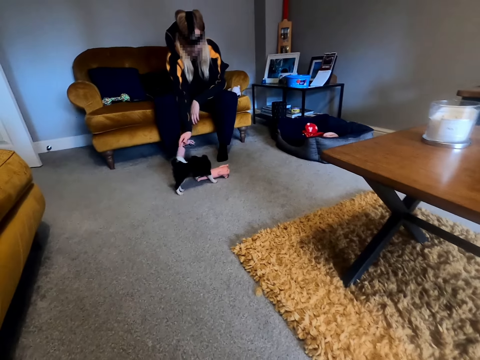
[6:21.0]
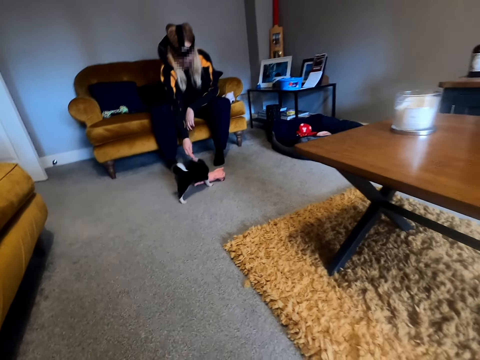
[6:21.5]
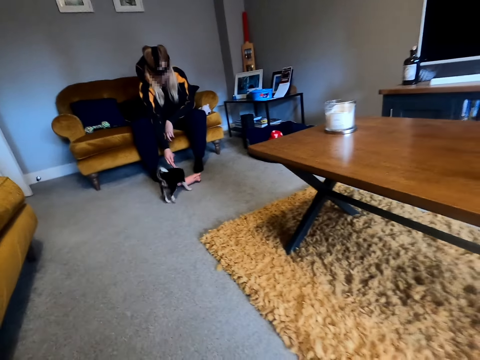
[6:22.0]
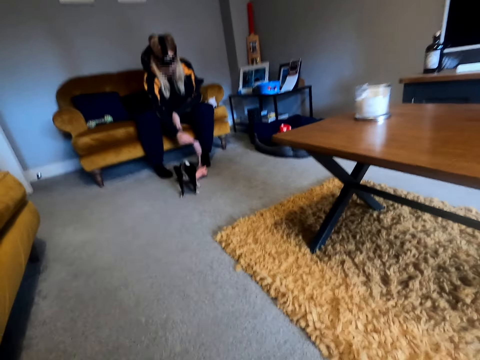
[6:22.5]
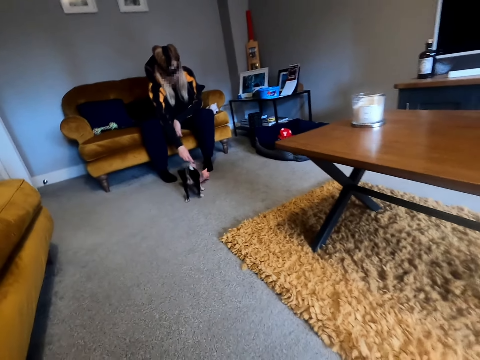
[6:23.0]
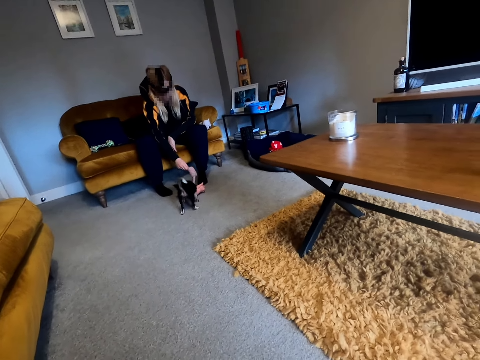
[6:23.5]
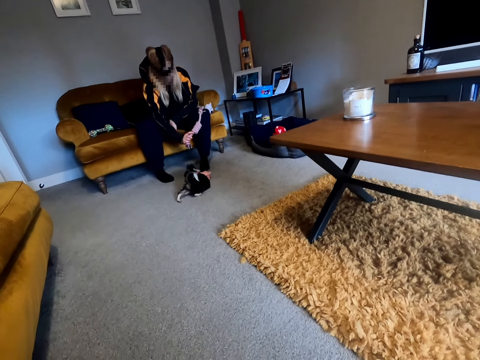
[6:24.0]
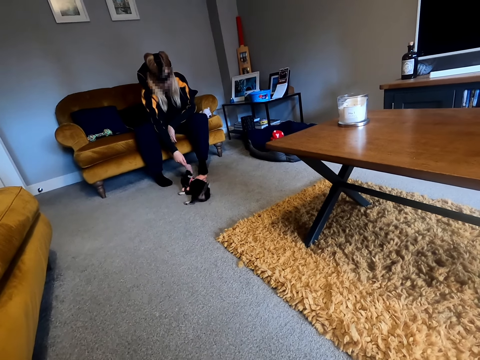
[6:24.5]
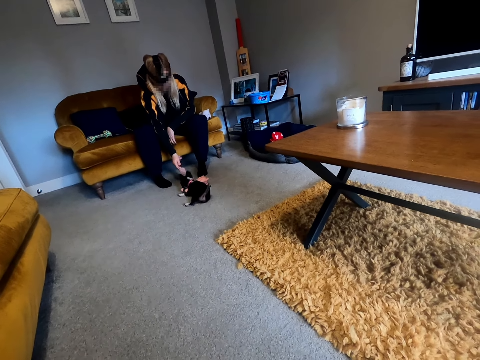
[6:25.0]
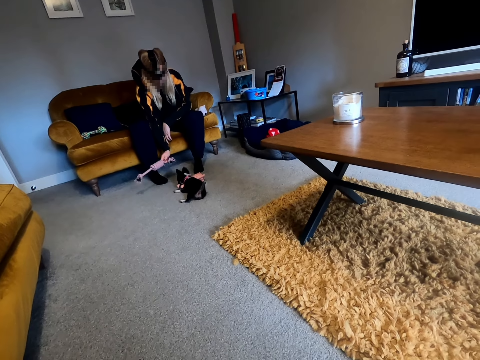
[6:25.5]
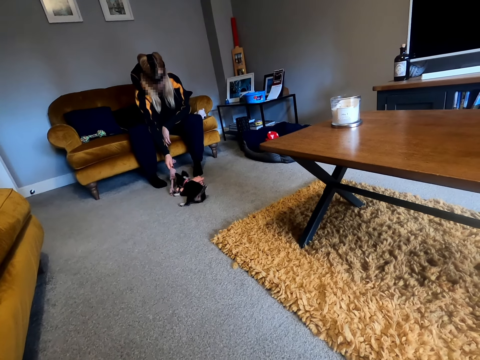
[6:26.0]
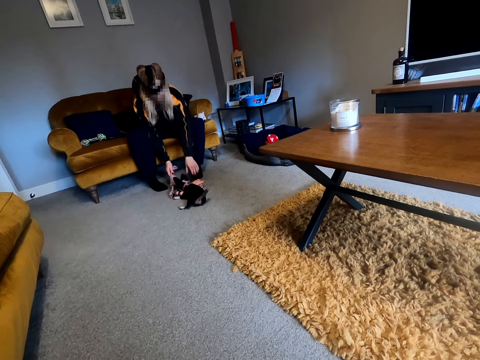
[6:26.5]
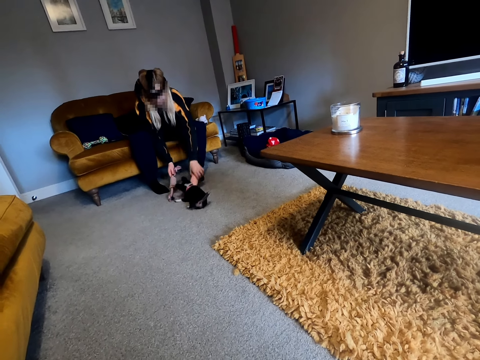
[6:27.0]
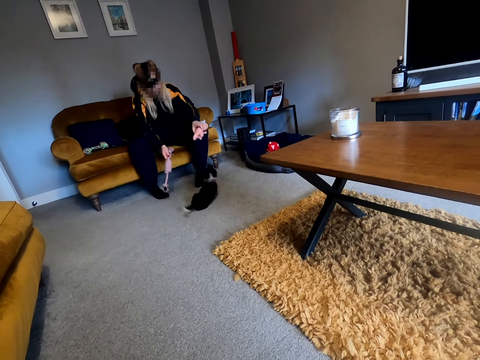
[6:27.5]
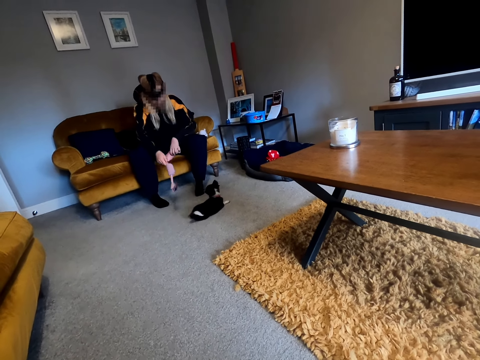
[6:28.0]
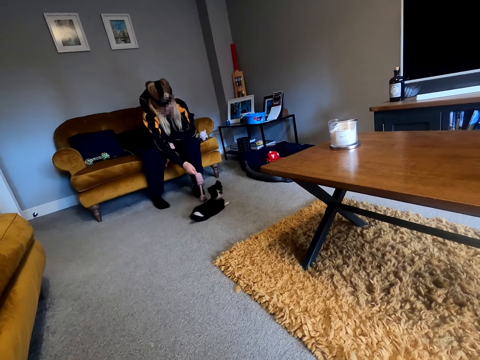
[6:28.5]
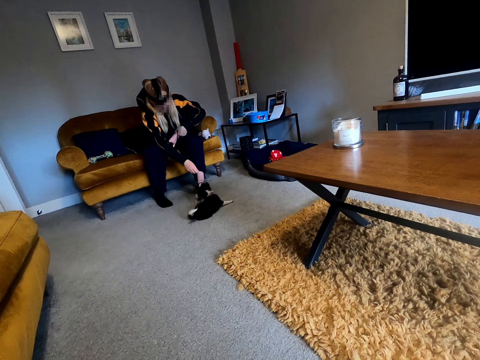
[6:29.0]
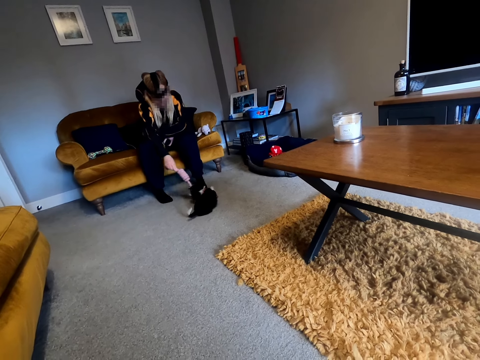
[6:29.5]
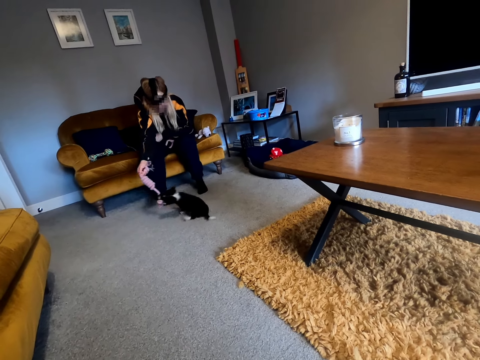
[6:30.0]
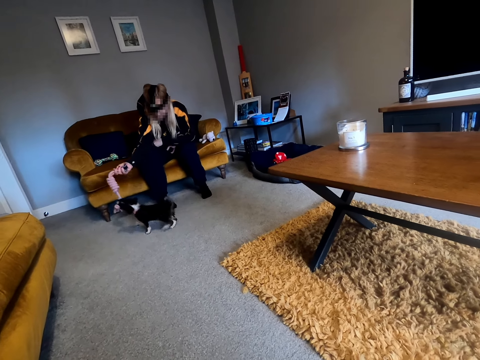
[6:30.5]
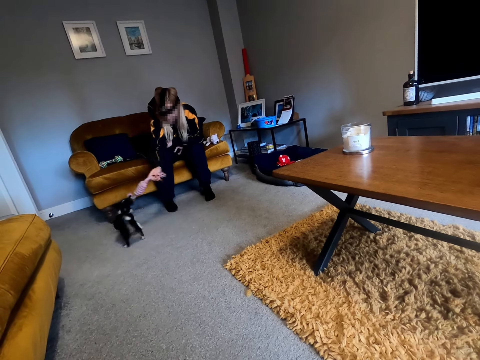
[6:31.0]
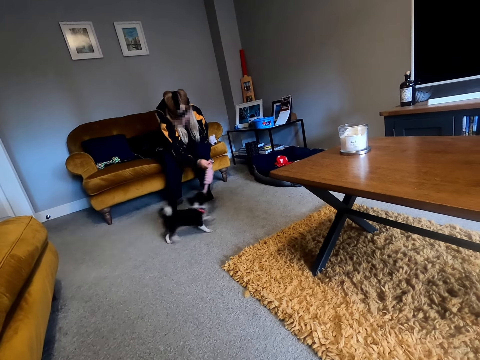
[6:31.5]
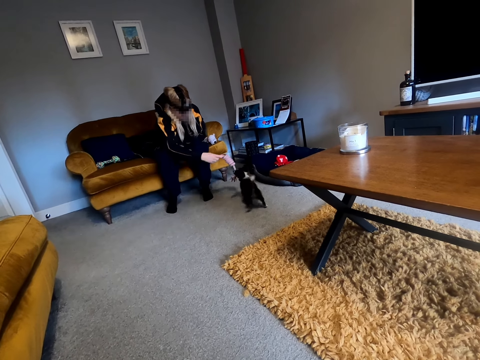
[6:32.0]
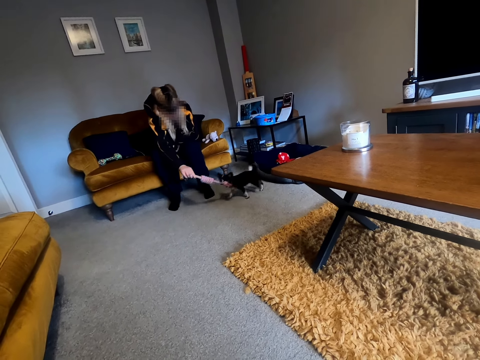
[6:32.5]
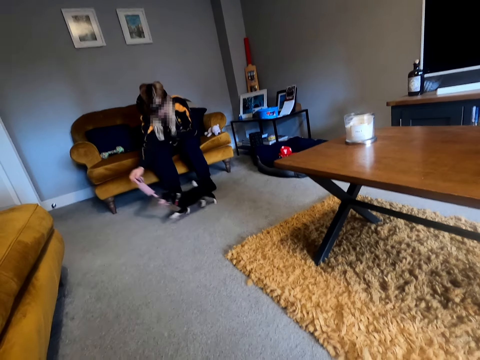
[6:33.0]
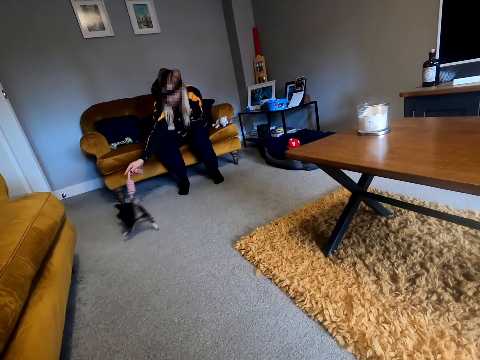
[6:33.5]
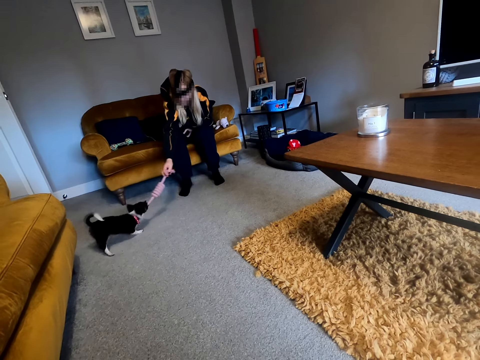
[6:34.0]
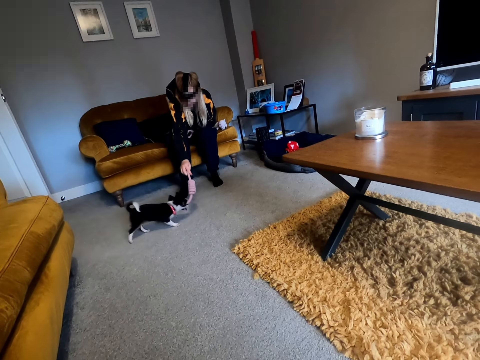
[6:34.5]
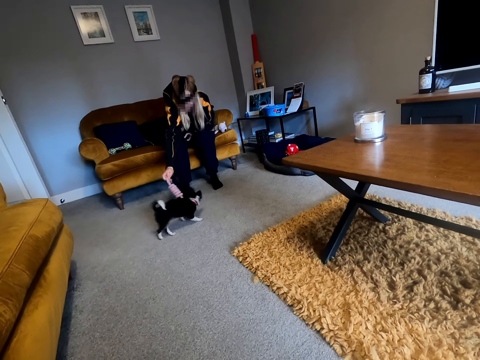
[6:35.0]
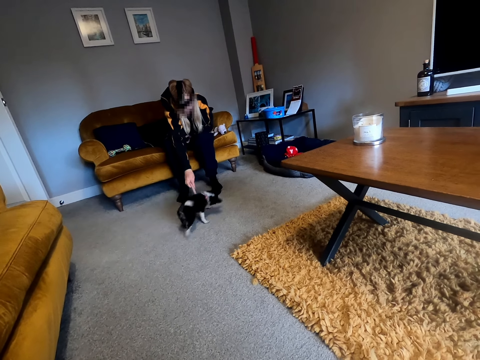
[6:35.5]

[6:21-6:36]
The person picks up the toy and plays with the cat.

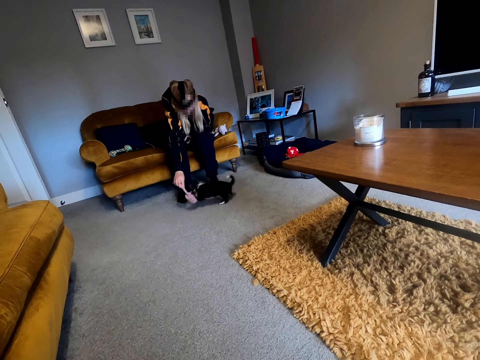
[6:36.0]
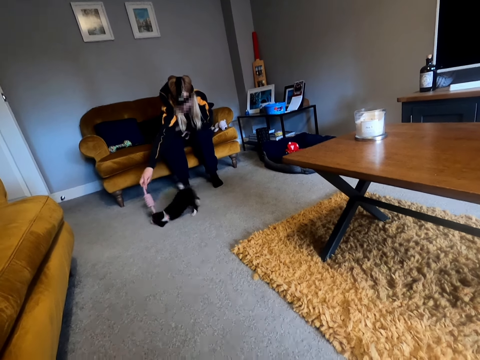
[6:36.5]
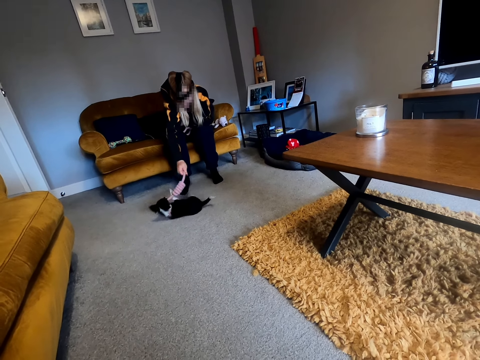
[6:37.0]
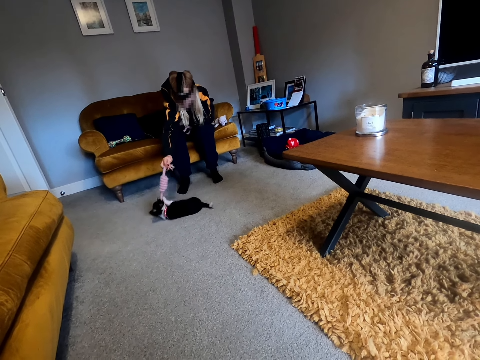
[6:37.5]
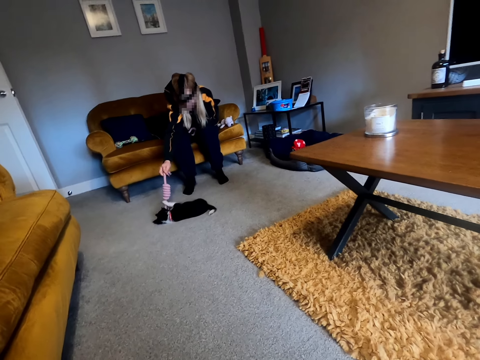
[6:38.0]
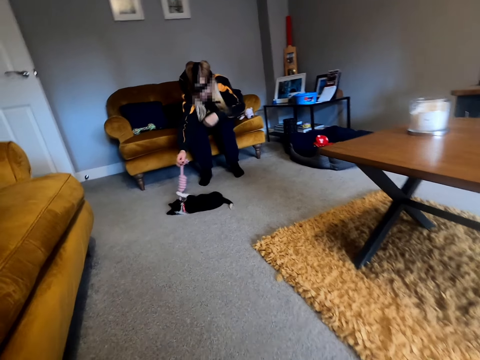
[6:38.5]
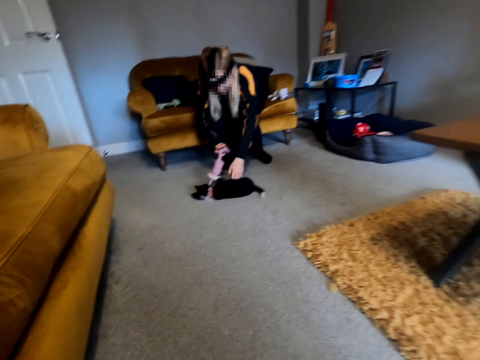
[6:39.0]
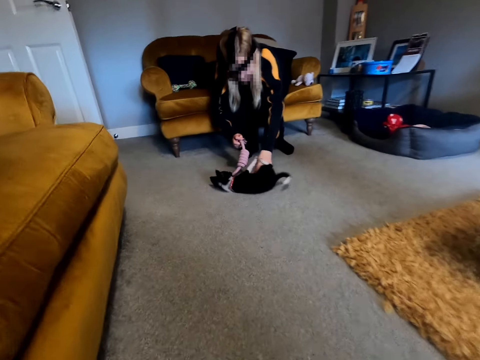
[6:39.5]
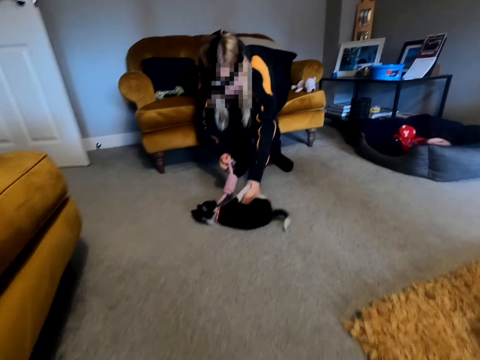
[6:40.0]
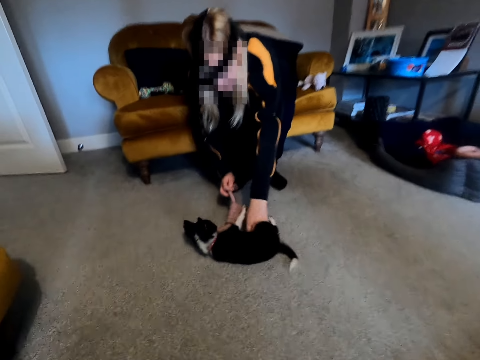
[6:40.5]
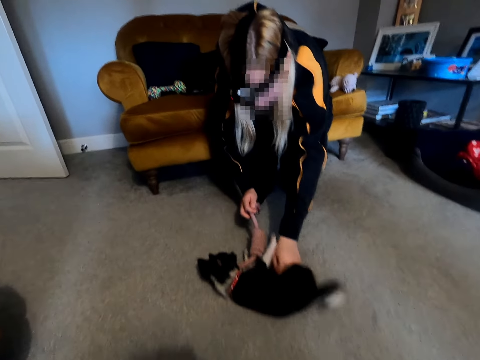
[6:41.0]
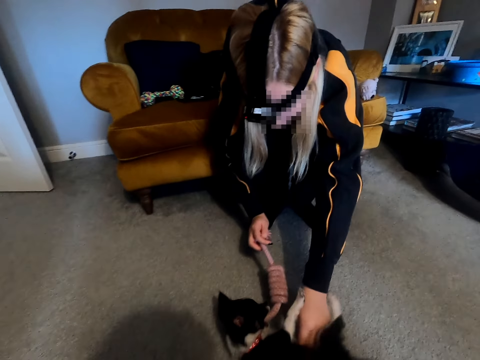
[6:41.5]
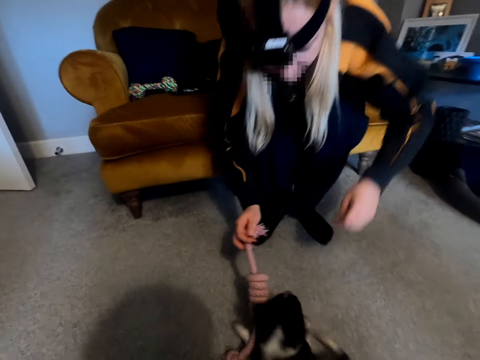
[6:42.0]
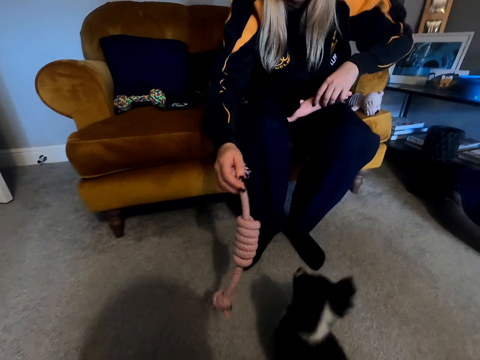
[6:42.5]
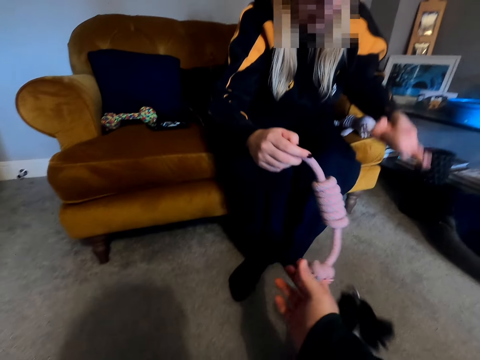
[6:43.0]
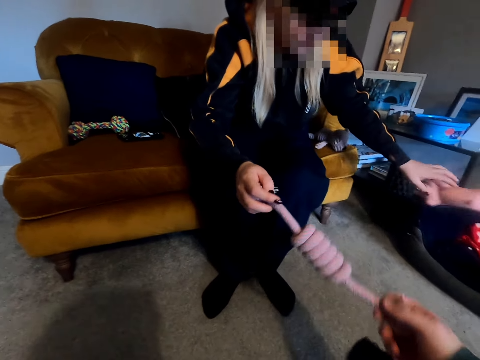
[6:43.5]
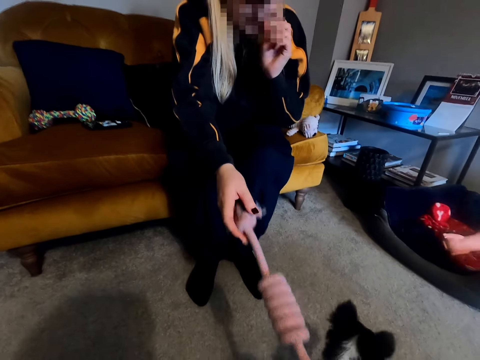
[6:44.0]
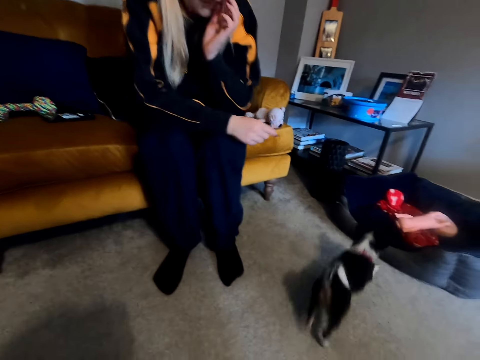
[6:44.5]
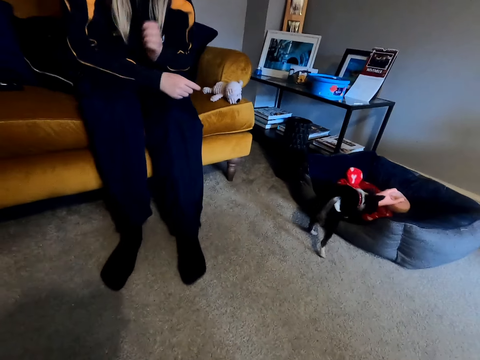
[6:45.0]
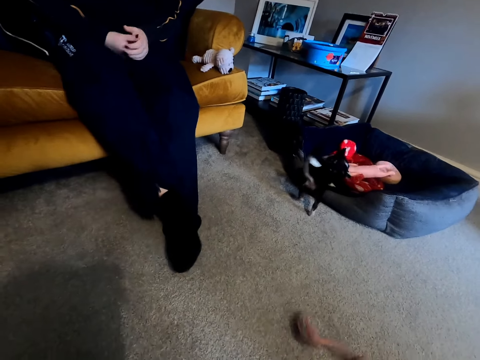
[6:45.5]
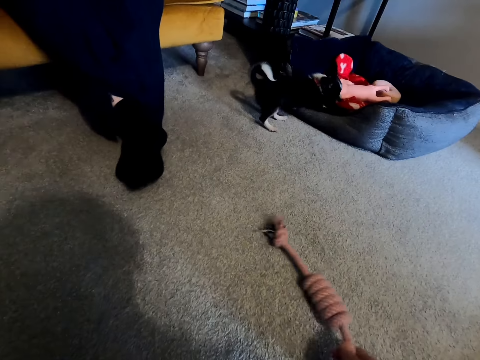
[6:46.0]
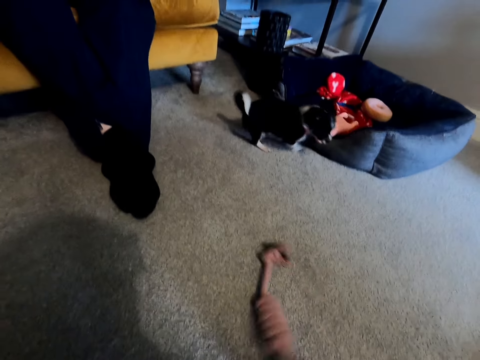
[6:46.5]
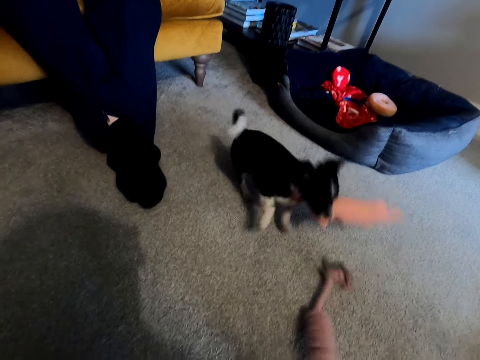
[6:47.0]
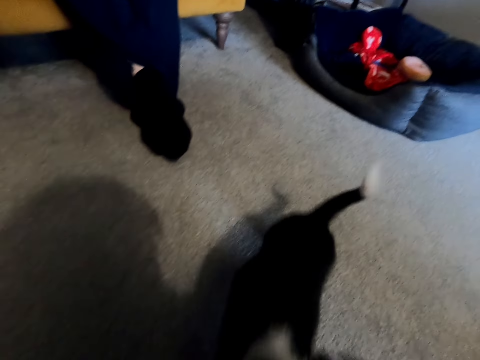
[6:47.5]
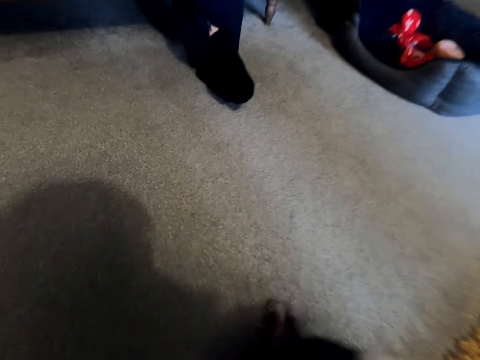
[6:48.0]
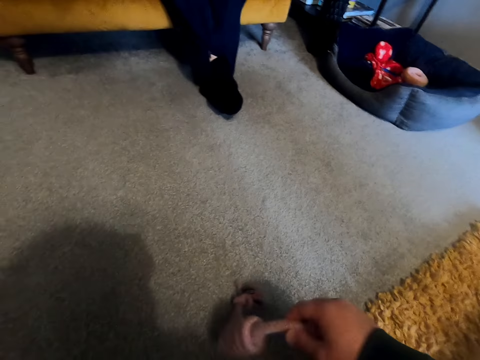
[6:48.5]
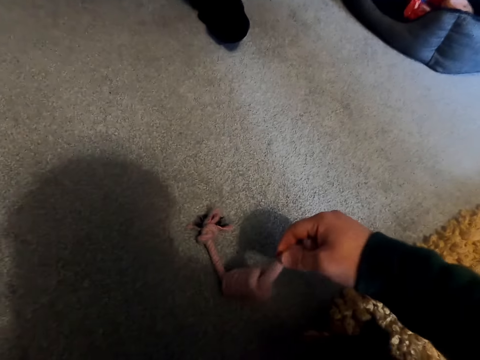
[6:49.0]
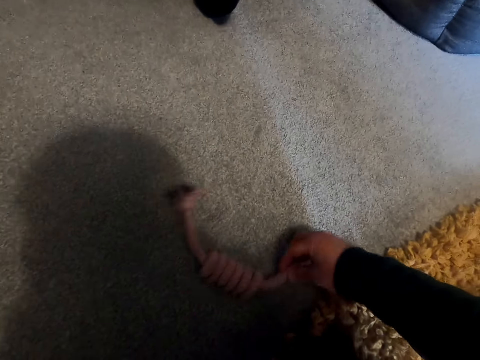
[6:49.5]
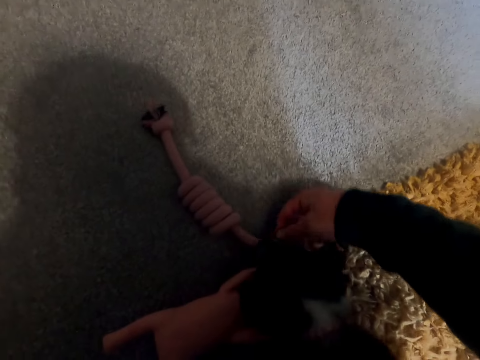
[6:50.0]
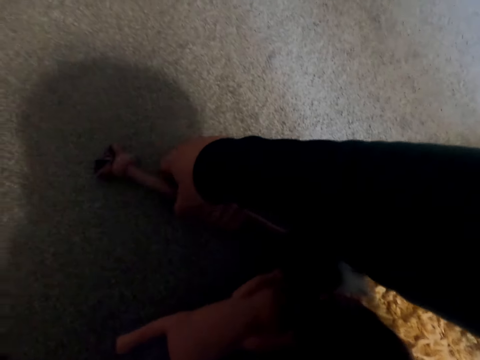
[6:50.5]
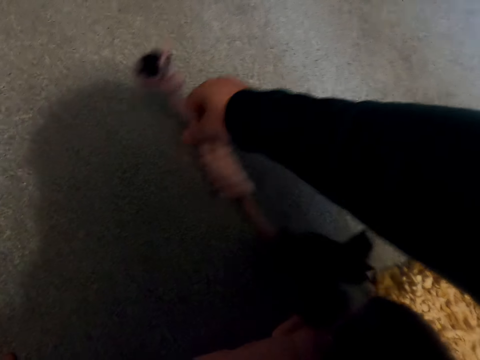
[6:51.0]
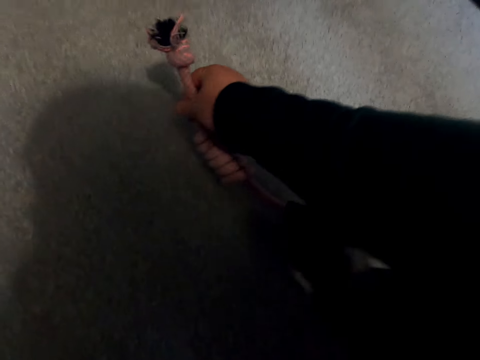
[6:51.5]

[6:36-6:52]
The camera wearer moves left. They take a rope from the person. The person throws the toy on the chair. The camera wearer converses. They play with the cat.
